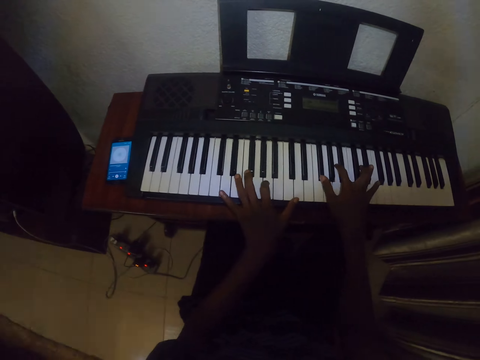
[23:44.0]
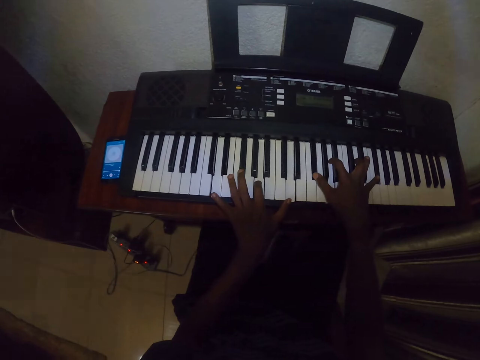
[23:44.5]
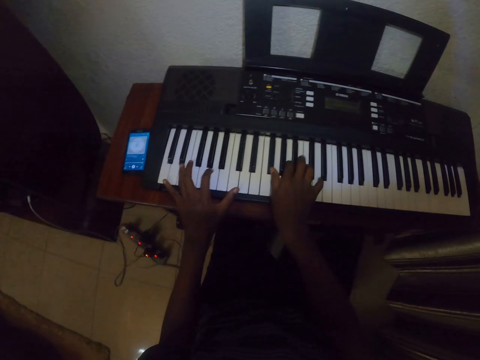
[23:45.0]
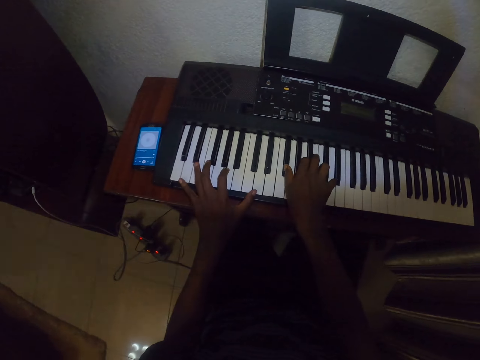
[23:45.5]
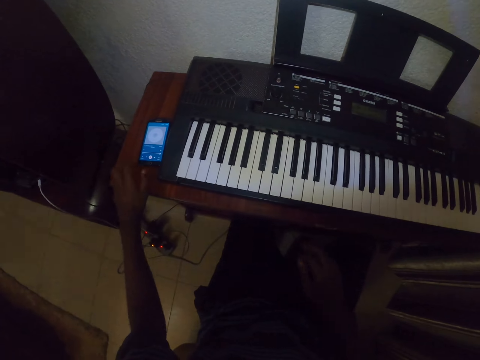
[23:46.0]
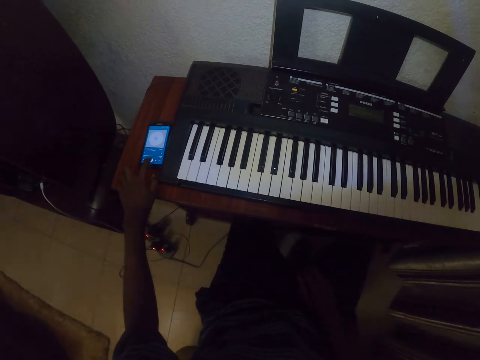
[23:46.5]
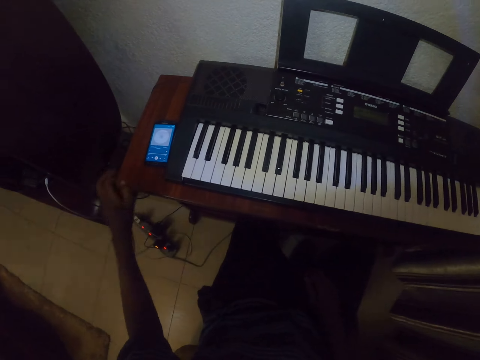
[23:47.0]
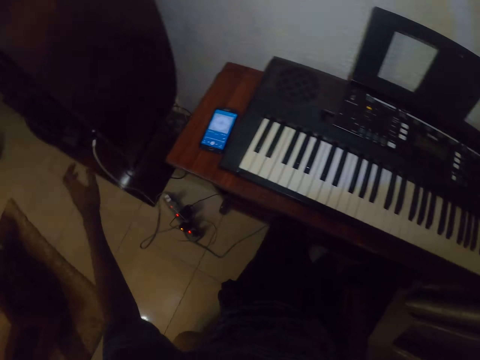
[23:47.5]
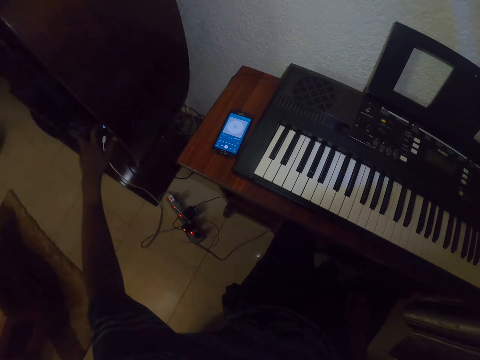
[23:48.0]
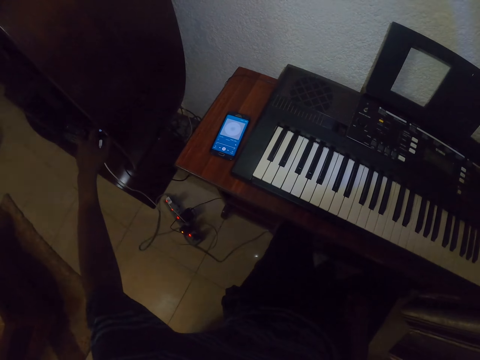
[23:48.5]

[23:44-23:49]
The camera wearer plays the piano. They tap the screens of the phones. They take a phone. They operate the phone.
